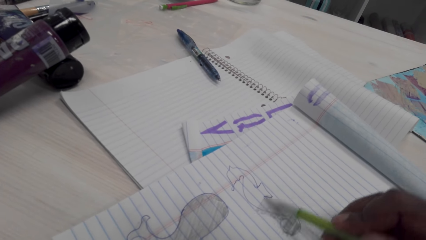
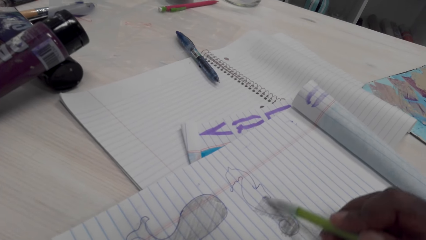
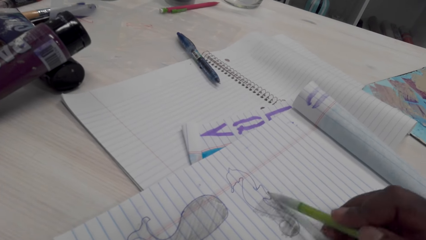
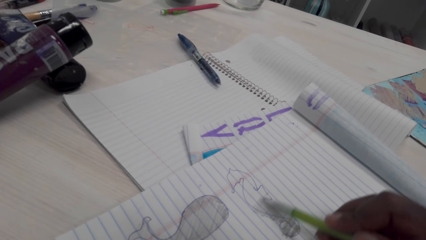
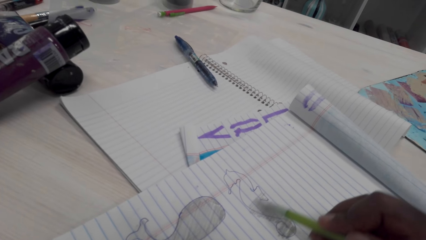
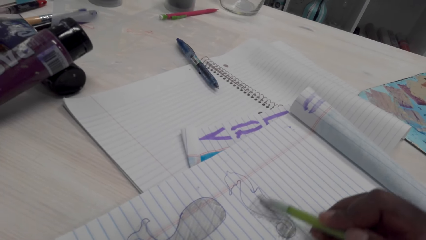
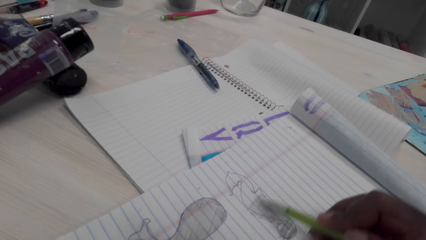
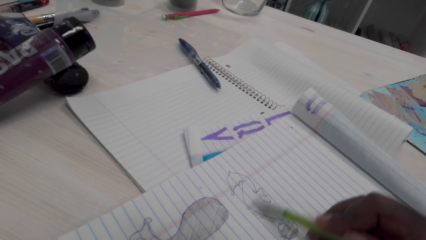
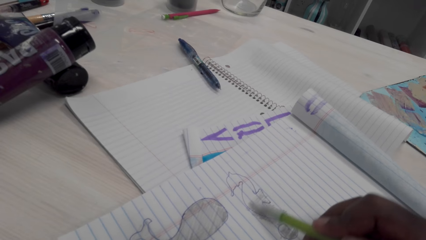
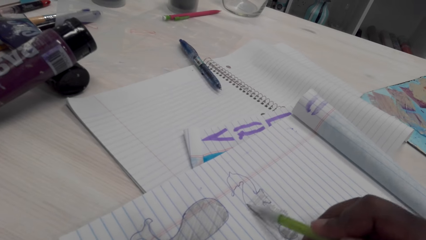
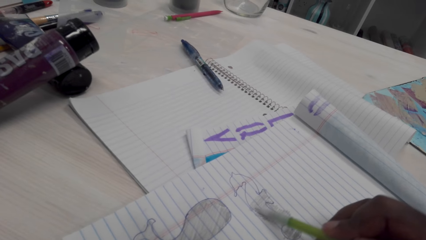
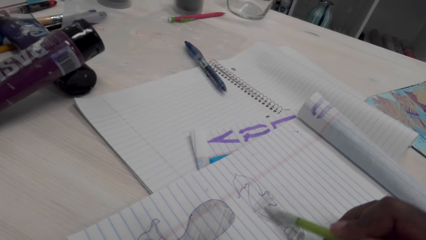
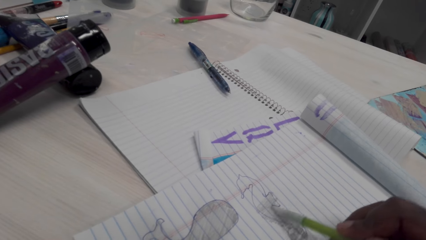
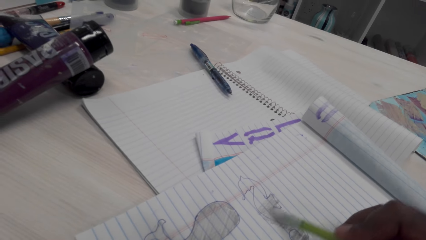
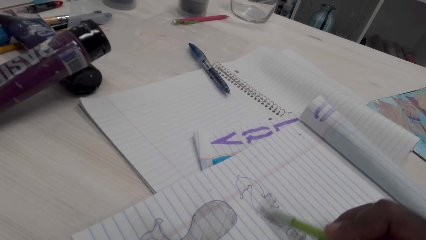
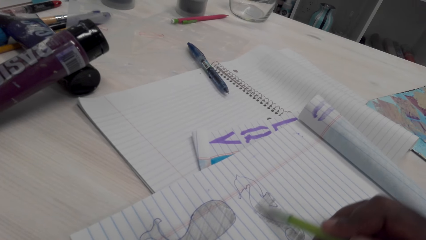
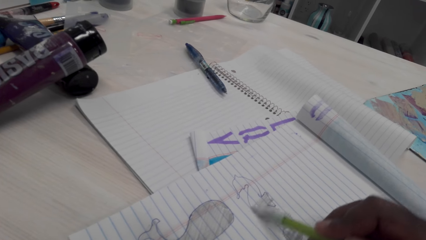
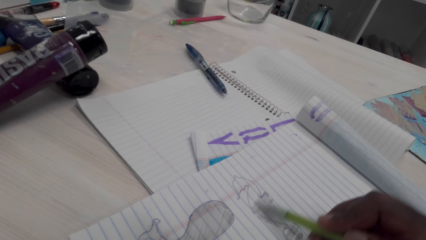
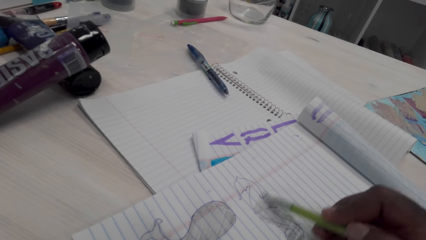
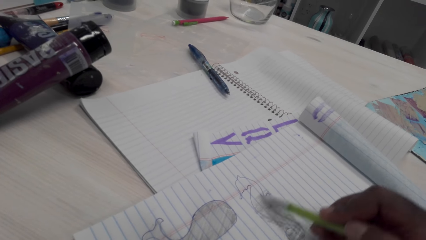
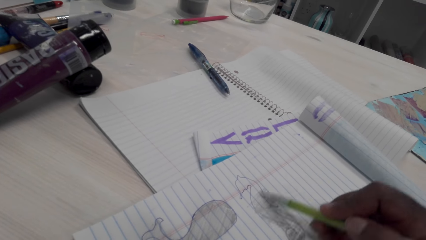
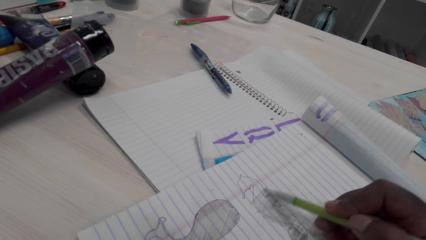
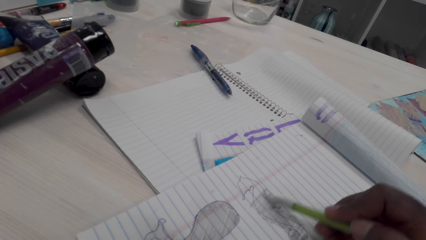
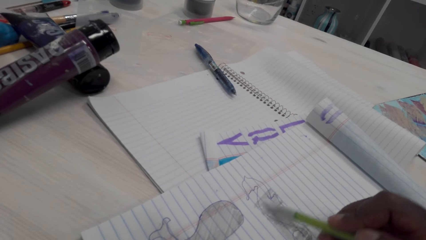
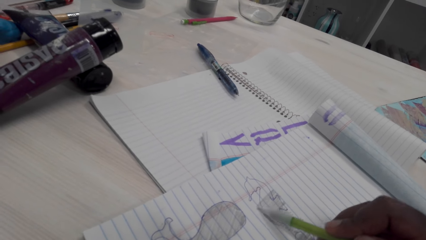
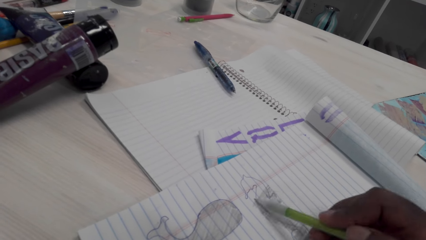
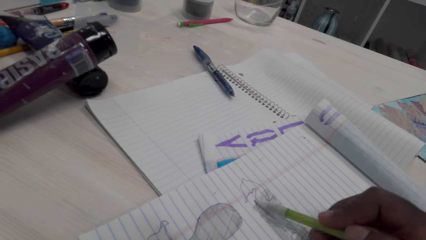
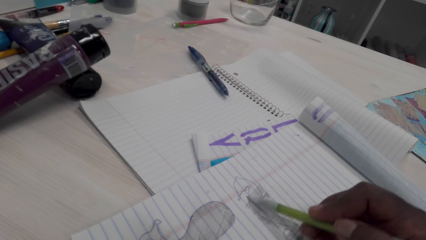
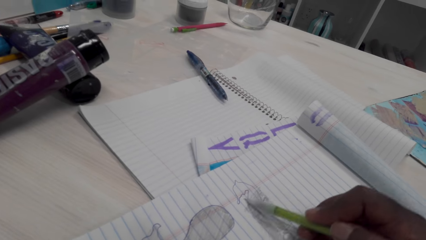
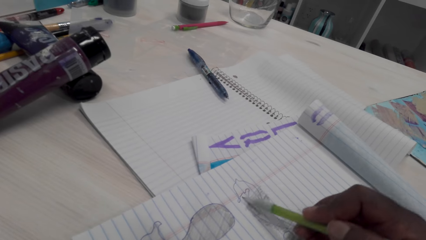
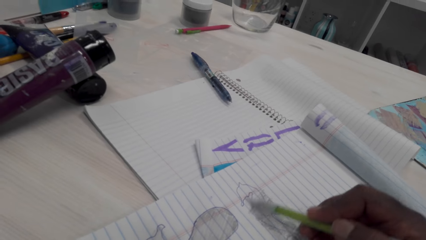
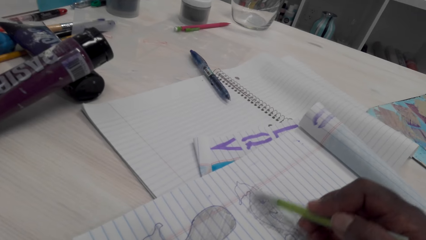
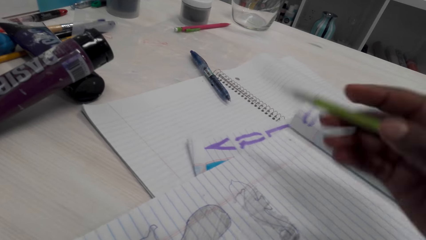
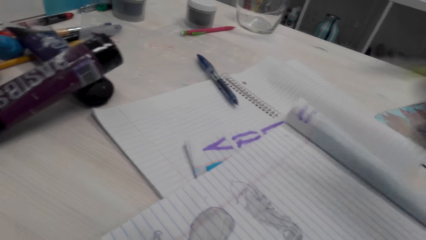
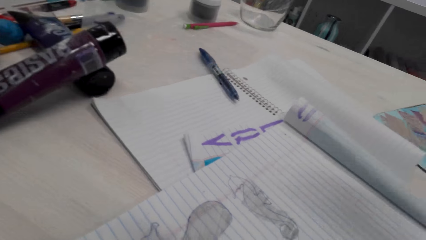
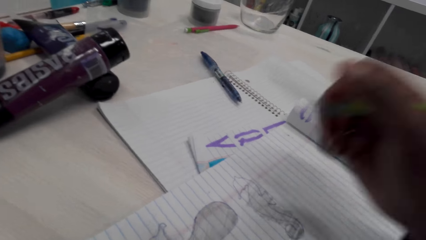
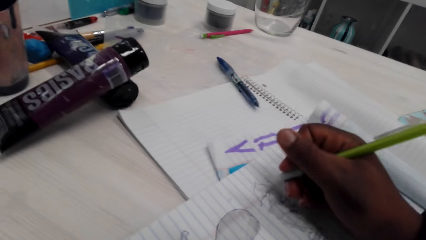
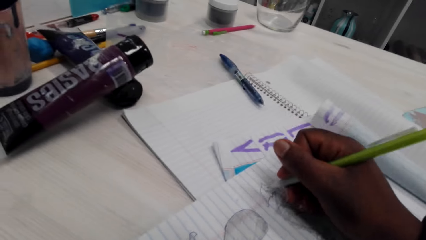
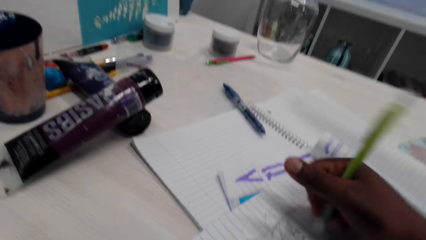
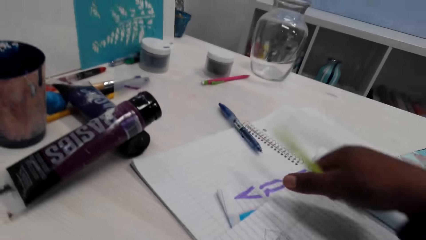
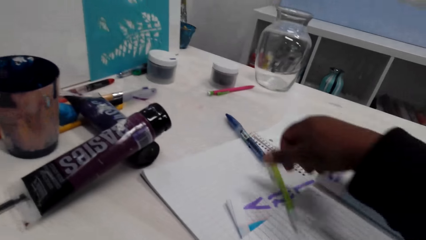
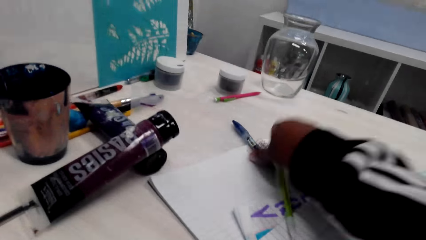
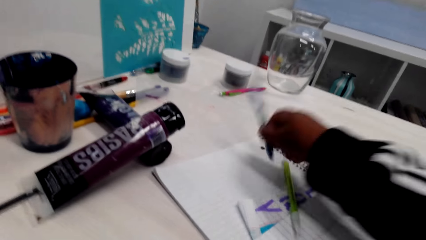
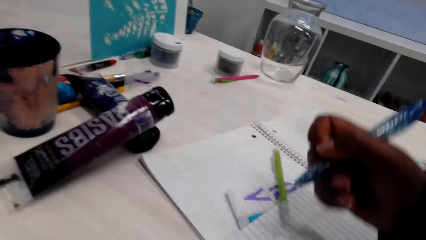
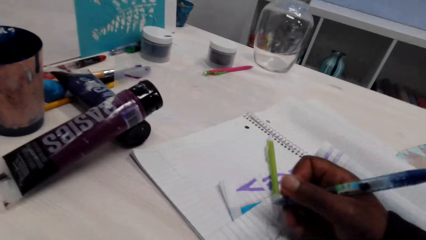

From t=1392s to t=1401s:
The camera wearer stares at the drawing. They place the pencil down. They pick up a pen.

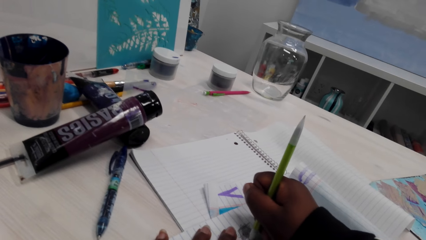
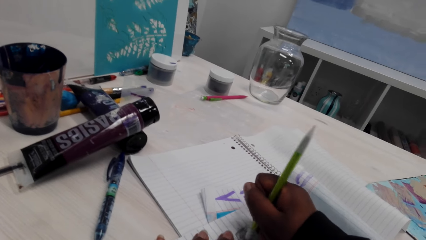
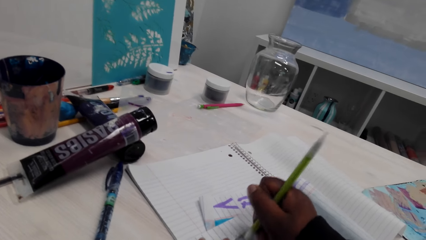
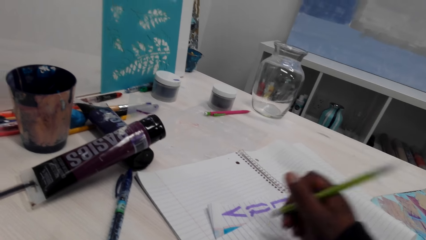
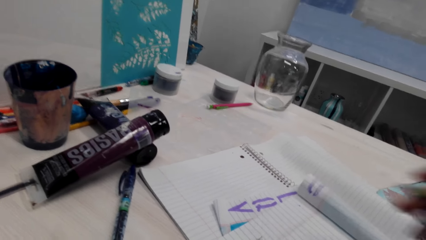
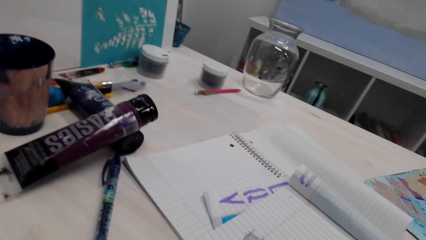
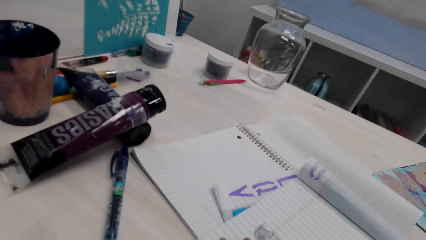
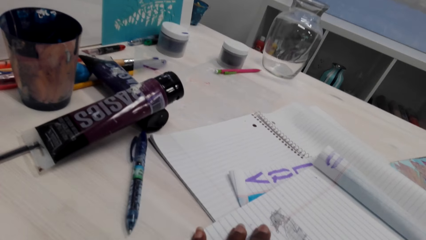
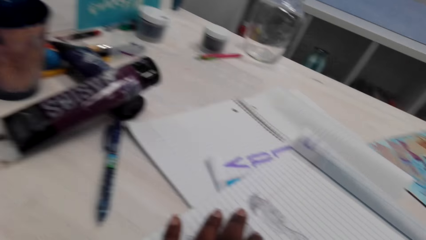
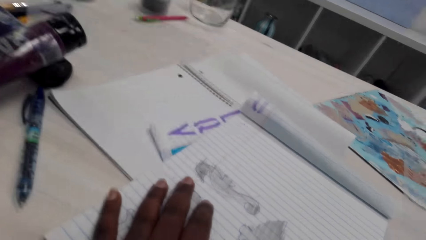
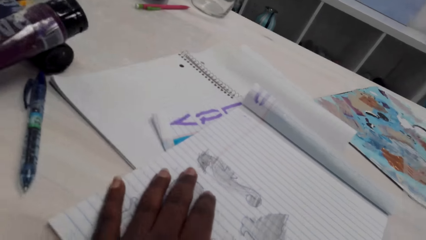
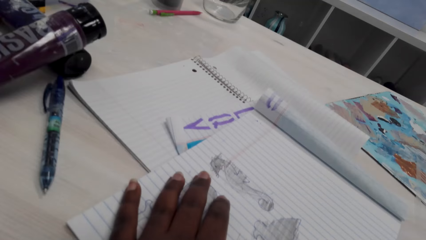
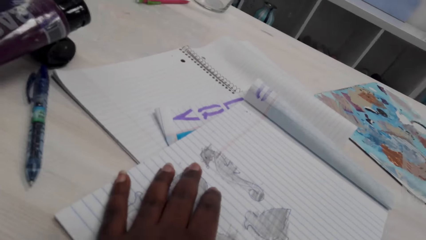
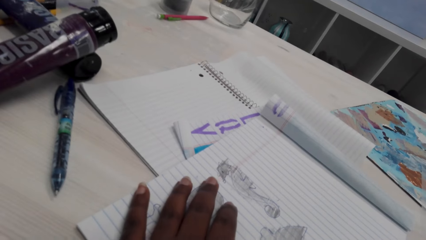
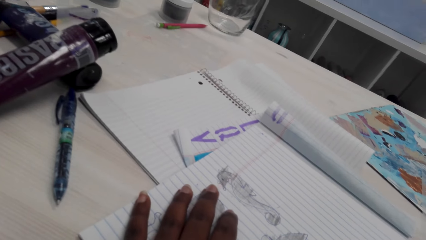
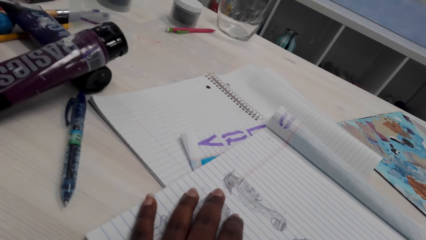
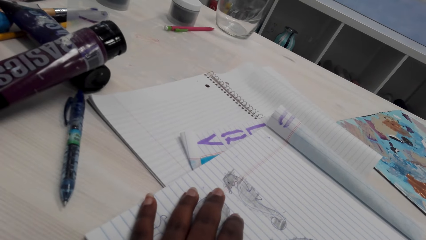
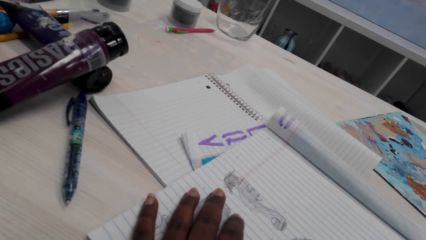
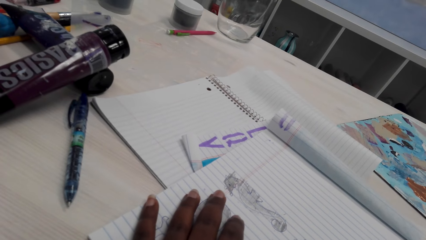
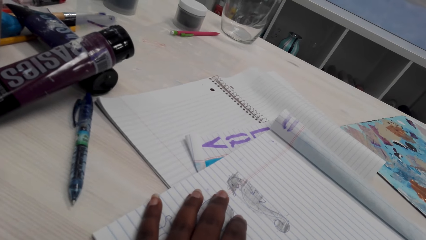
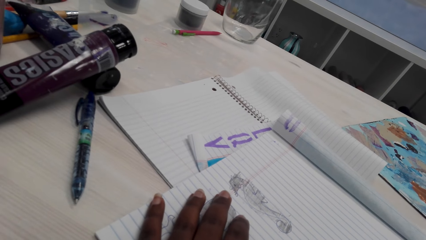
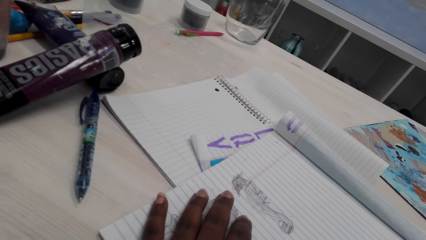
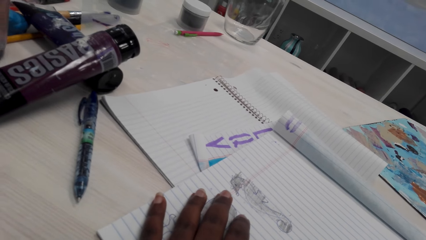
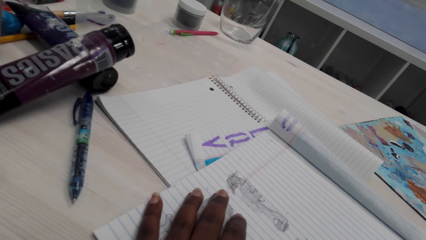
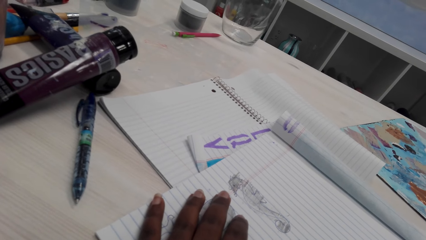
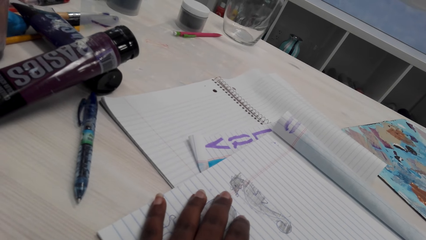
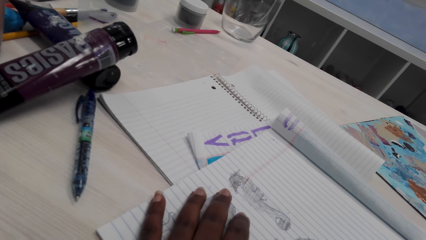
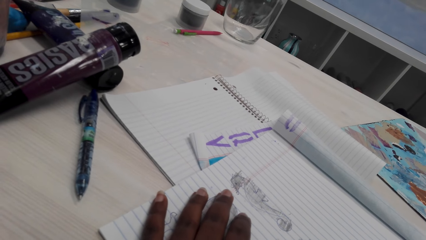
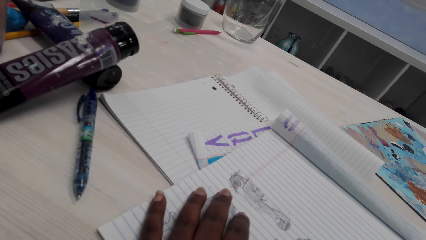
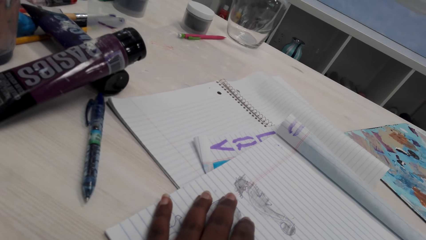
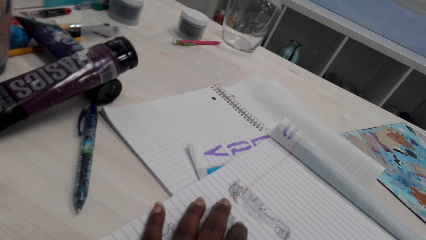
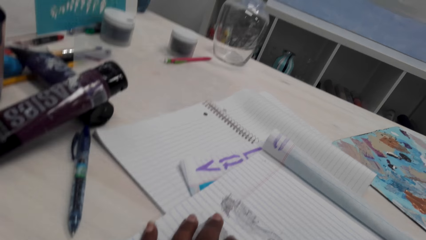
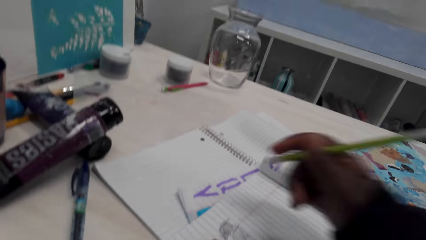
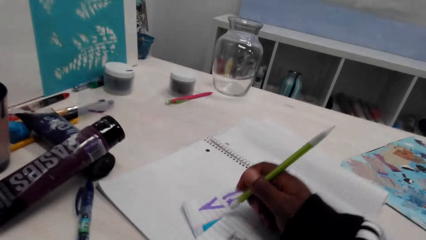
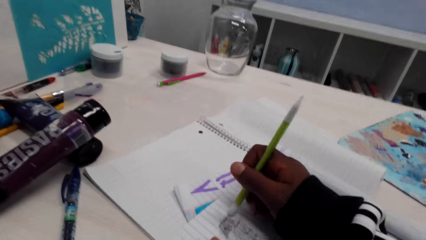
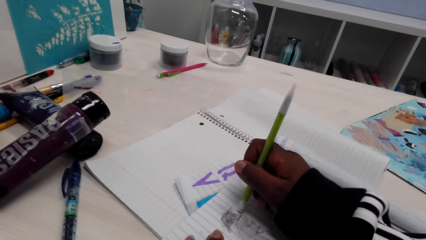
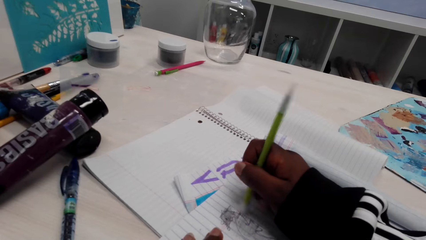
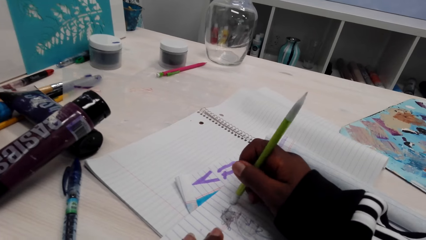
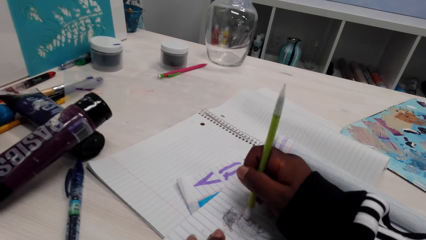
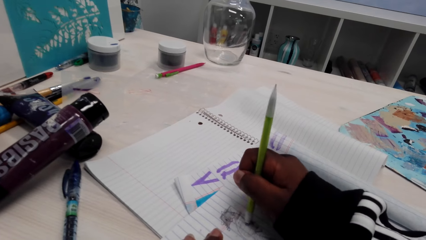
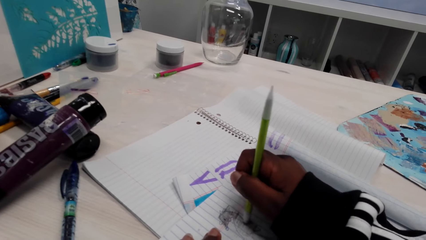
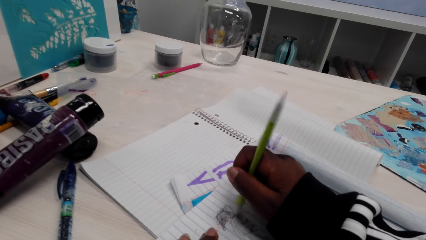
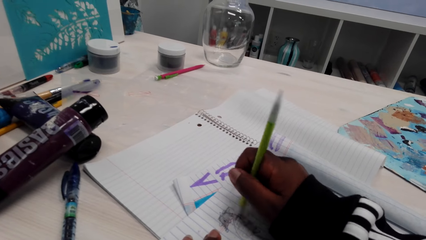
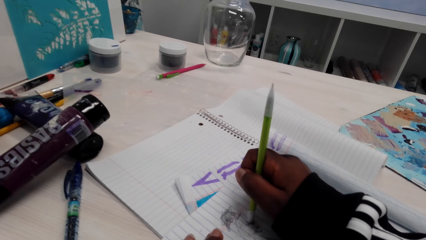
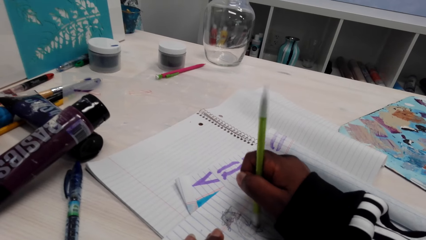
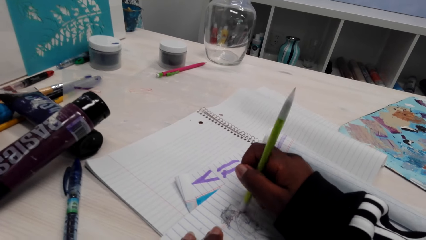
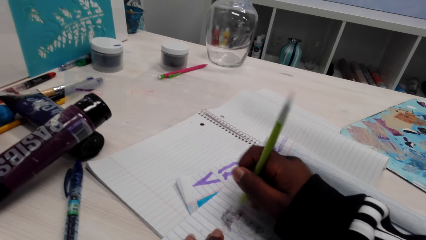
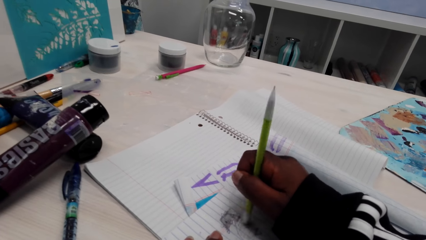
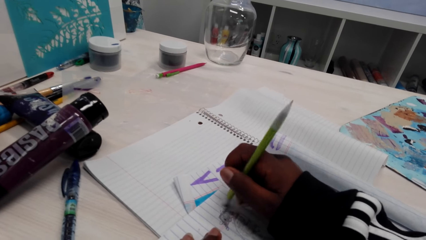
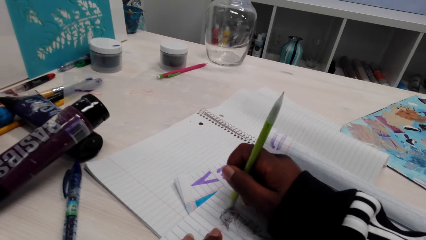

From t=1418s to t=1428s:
The camera wearer stares at the drawing. They rub the shadings.
